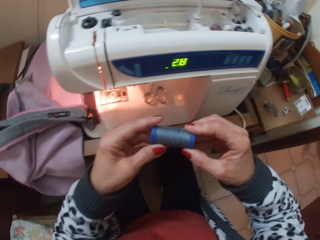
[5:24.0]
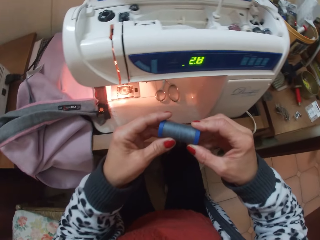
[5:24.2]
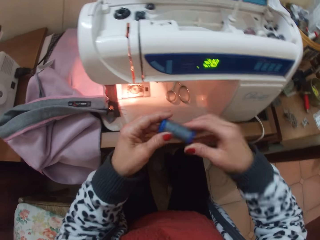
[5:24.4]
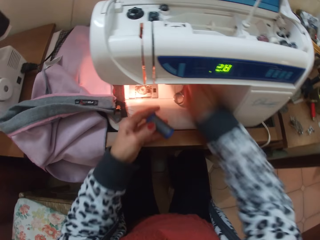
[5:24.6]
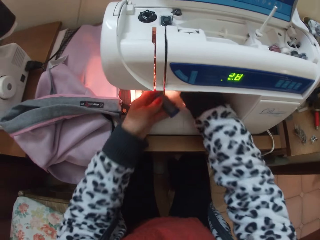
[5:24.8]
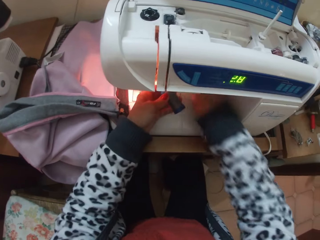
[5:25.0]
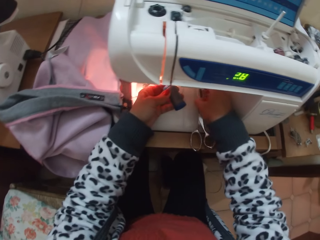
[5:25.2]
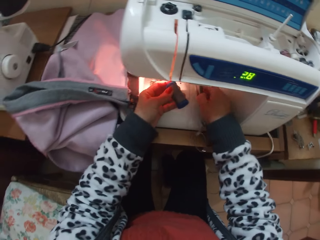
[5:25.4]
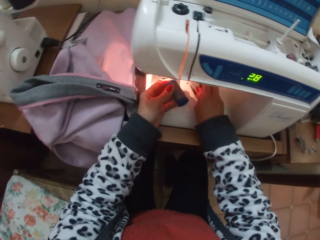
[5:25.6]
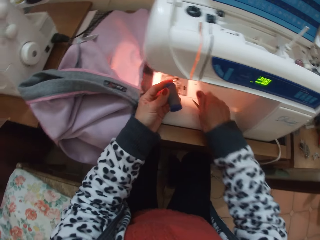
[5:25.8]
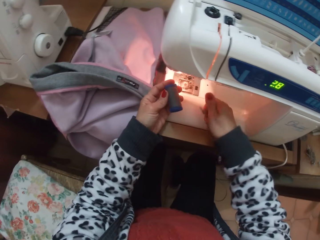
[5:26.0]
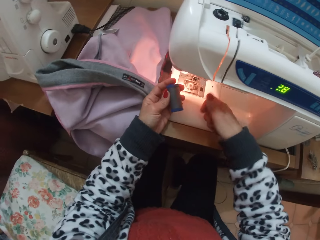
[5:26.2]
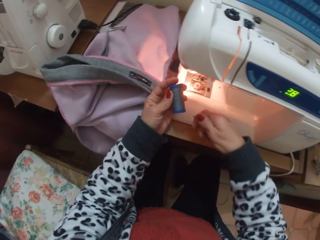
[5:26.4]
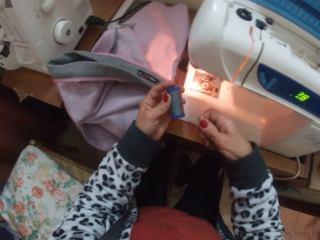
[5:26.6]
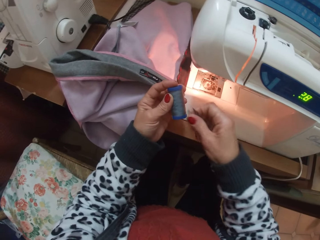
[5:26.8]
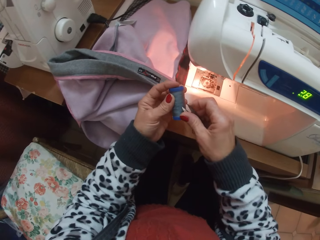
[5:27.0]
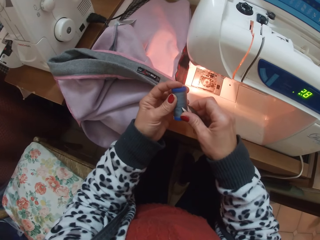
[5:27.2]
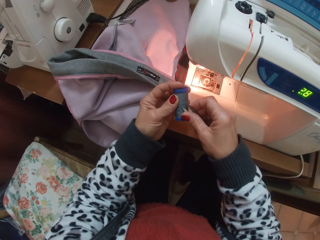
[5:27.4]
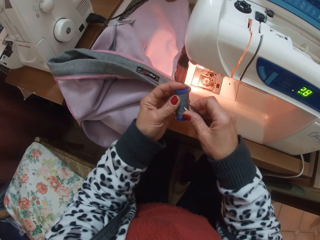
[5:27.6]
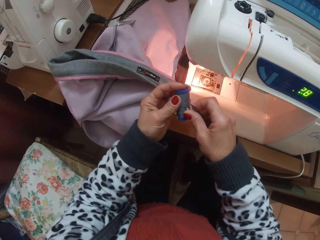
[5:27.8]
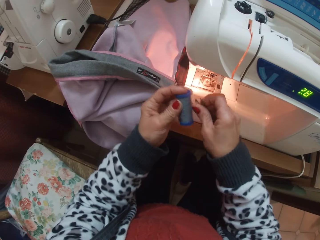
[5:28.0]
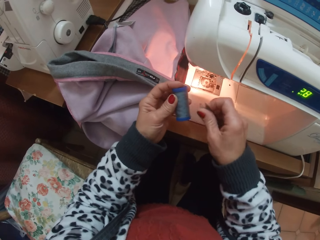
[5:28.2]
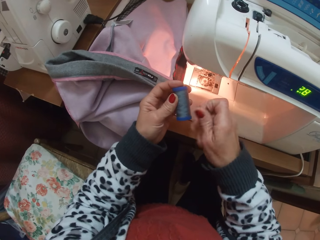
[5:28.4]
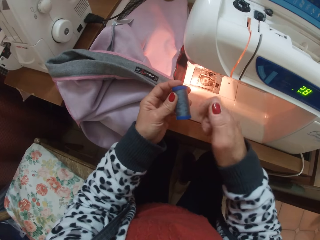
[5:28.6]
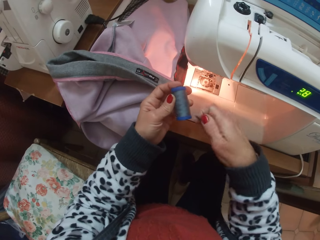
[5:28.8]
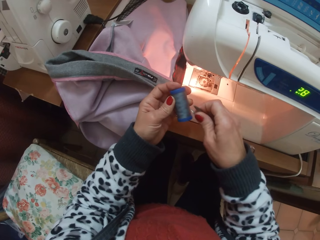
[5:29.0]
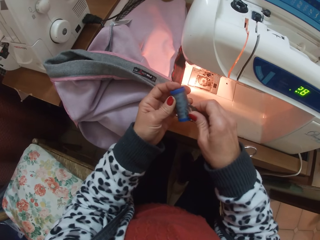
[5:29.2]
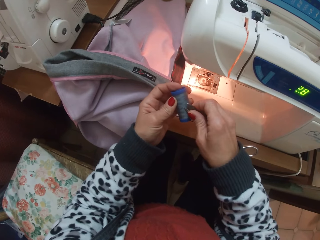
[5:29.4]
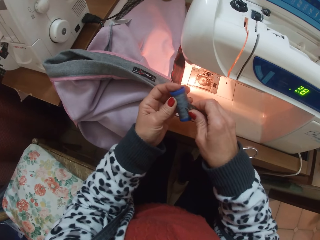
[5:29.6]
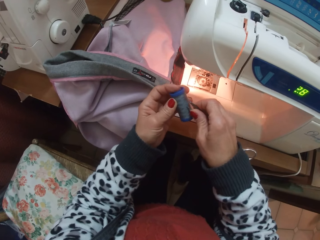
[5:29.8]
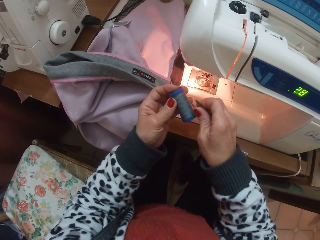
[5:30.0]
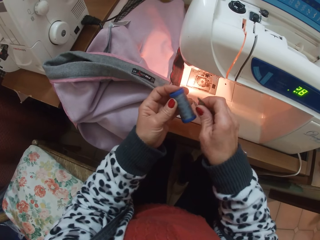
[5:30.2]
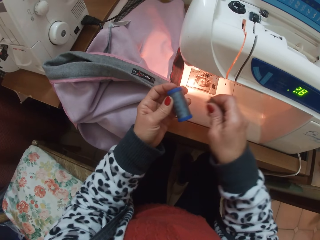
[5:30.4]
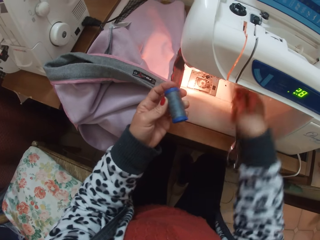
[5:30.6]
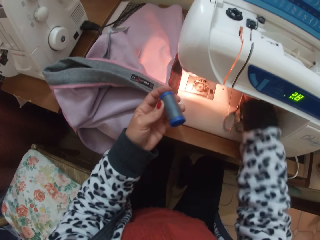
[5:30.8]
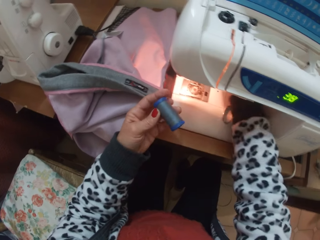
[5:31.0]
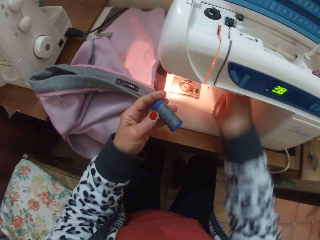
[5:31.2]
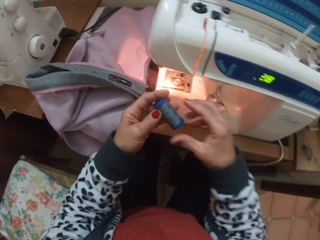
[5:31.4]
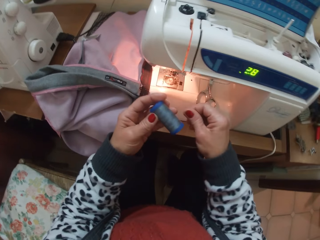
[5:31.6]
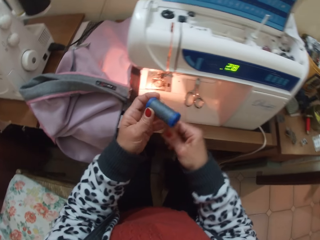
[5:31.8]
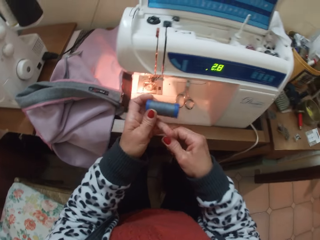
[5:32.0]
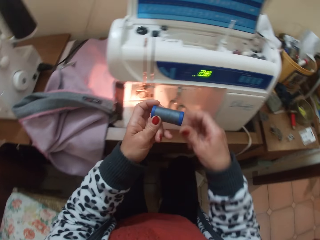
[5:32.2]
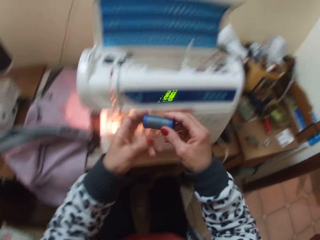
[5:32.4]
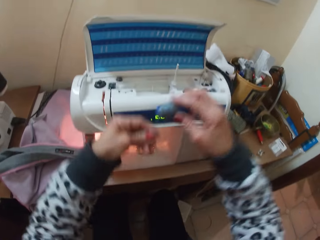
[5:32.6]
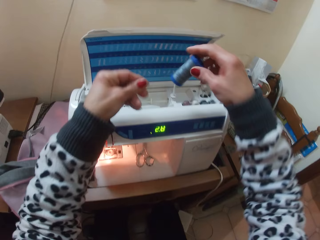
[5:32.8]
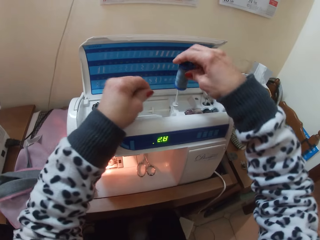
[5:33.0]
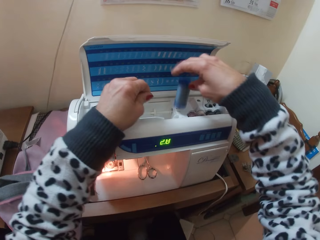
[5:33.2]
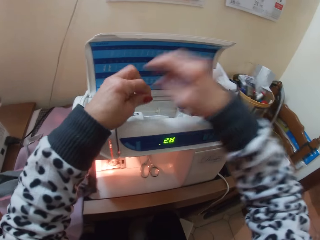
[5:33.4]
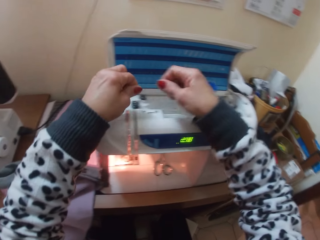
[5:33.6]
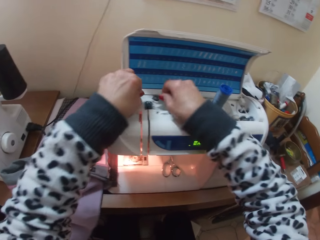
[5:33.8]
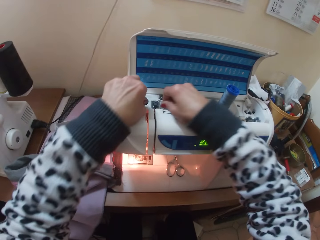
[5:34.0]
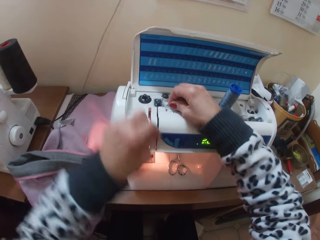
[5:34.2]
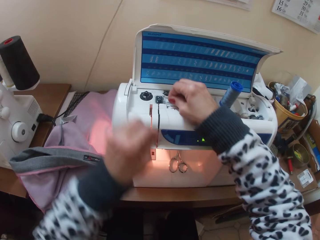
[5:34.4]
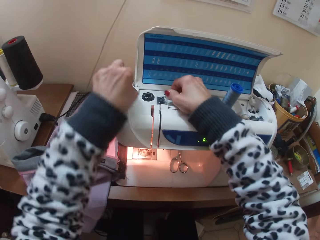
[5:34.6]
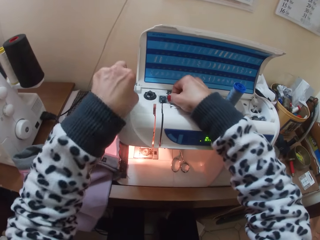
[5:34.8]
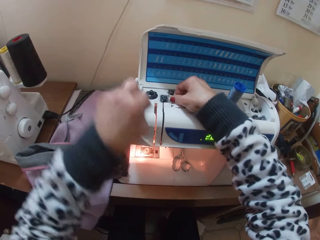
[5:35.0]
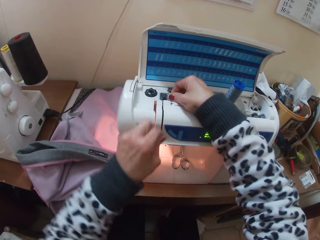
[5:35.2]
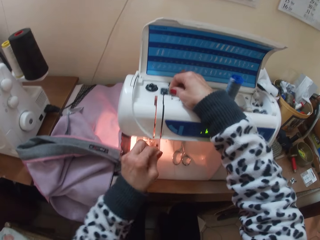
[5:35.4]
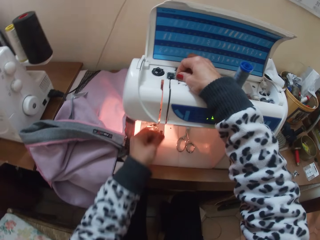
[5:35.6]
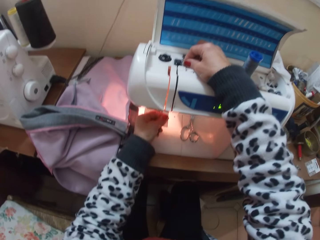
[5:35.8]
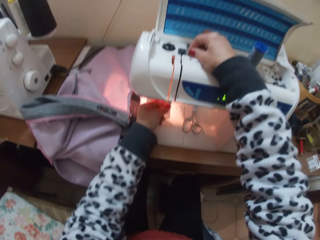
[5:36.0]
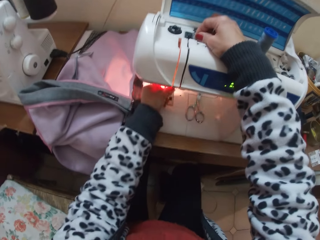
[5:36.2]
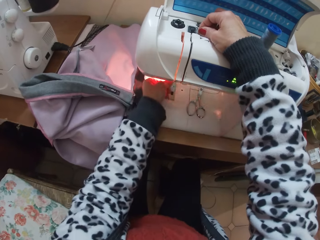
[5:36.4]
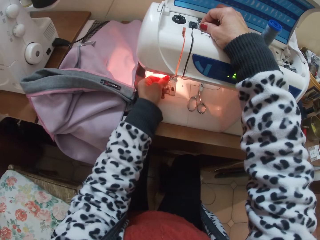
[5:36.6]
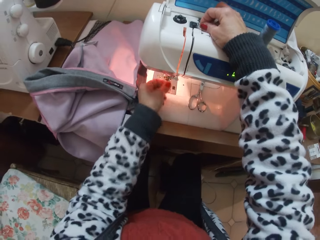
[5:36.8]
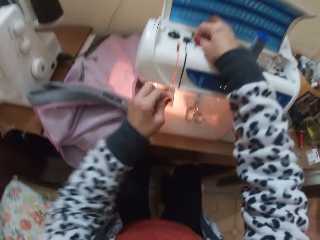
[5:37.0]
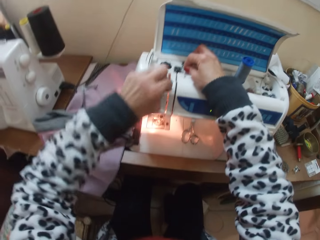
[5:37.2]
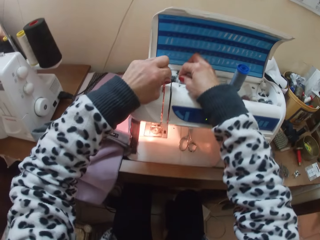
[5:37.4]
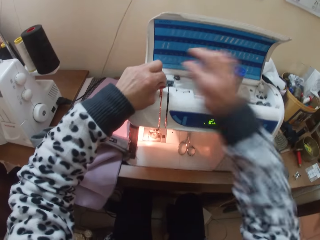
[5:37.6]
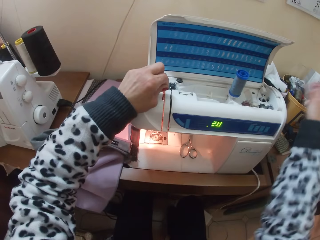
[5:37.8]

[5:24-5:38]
The camera wearer picks up the scissors from the sewing machine. She uses the scissors on the grey thread. She drops the scissors on the sewing machine. She takes out a line of thread from the grey thread. She unties the thread. She puts the grey thread on the sewing machine. She passes the line of grey thread through the sewing machine.

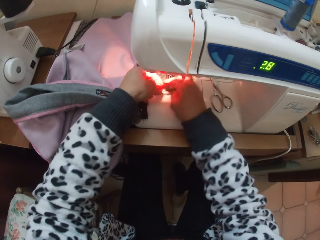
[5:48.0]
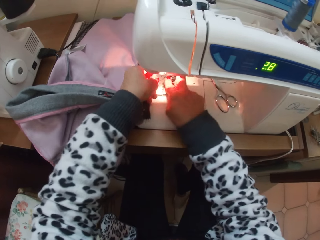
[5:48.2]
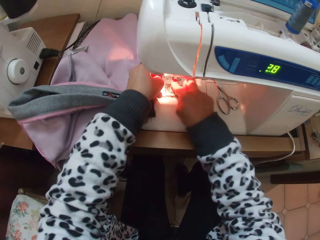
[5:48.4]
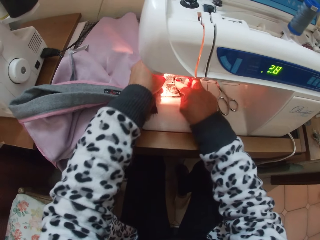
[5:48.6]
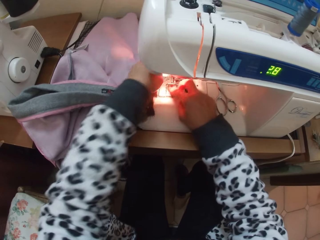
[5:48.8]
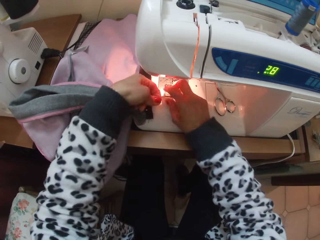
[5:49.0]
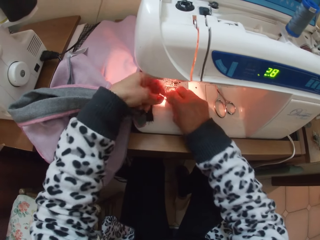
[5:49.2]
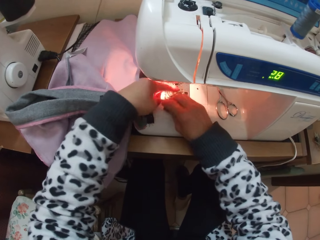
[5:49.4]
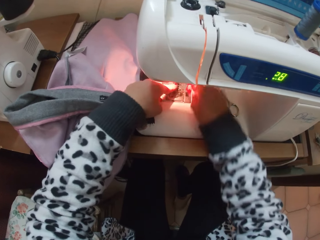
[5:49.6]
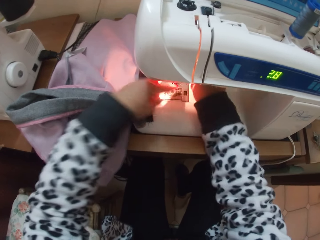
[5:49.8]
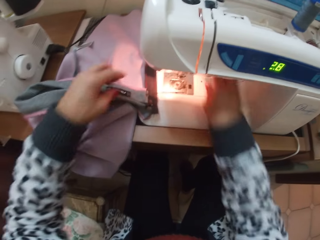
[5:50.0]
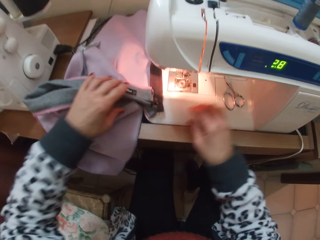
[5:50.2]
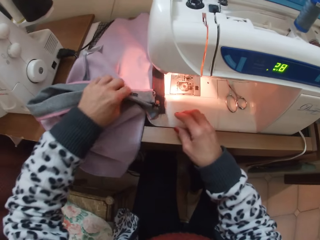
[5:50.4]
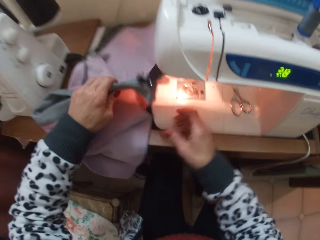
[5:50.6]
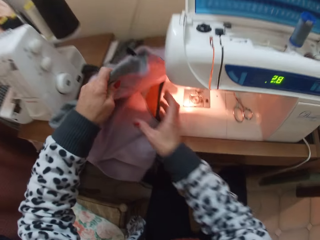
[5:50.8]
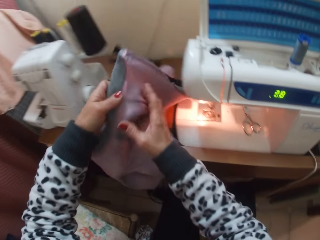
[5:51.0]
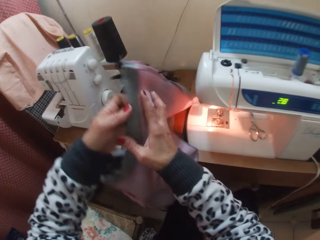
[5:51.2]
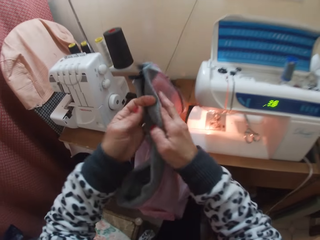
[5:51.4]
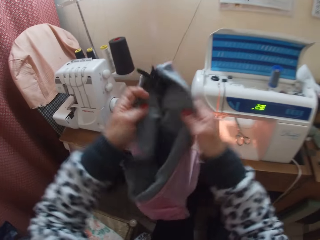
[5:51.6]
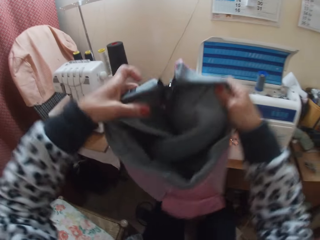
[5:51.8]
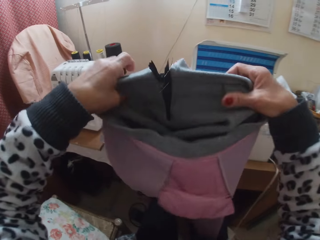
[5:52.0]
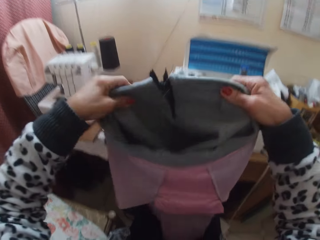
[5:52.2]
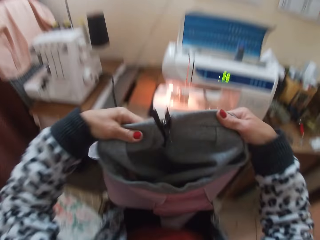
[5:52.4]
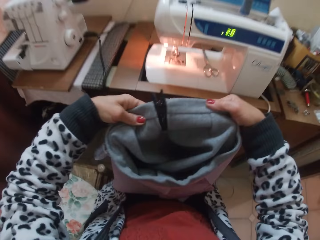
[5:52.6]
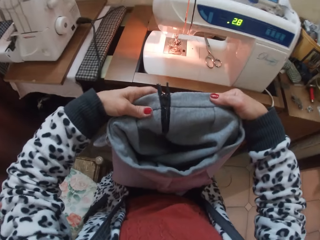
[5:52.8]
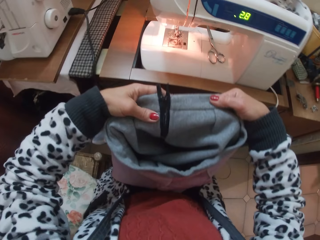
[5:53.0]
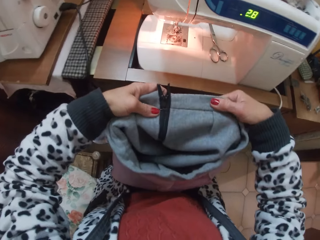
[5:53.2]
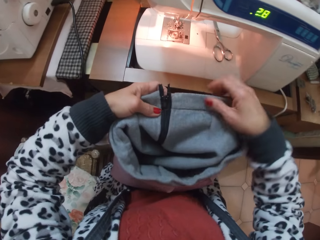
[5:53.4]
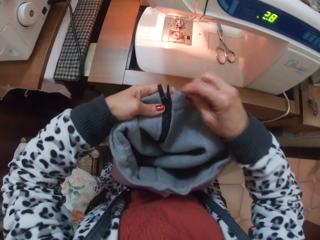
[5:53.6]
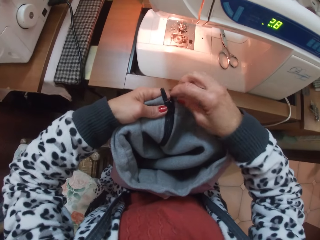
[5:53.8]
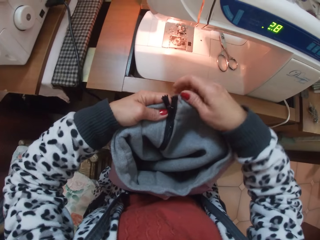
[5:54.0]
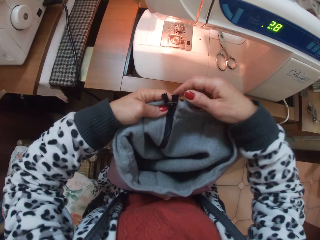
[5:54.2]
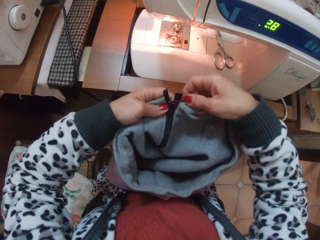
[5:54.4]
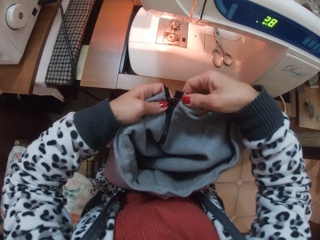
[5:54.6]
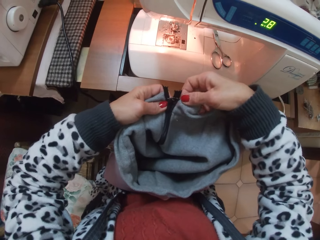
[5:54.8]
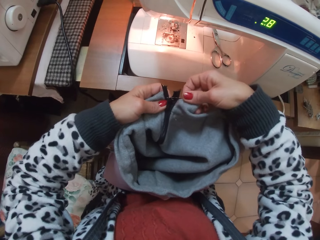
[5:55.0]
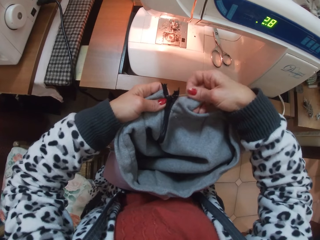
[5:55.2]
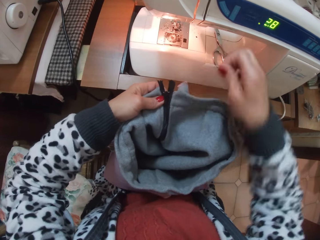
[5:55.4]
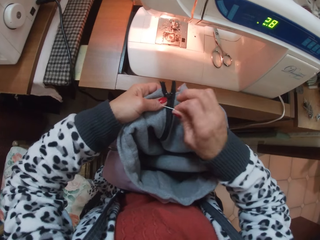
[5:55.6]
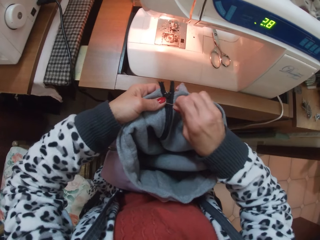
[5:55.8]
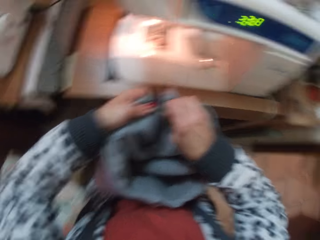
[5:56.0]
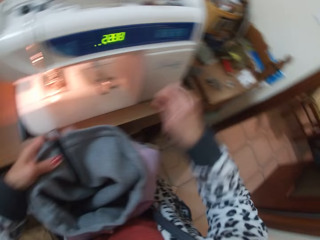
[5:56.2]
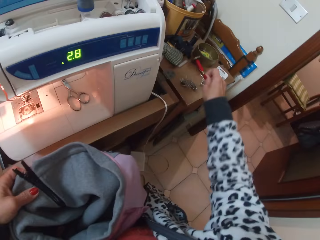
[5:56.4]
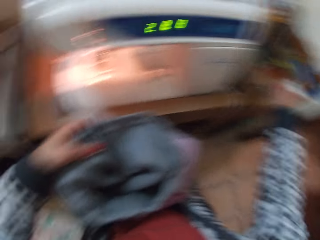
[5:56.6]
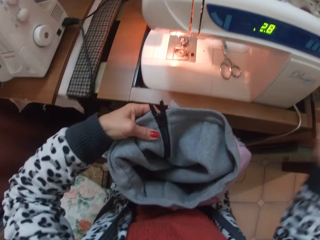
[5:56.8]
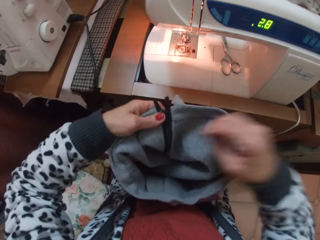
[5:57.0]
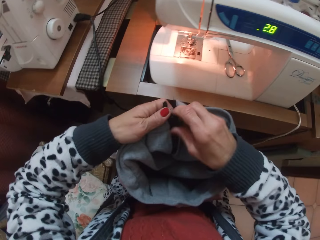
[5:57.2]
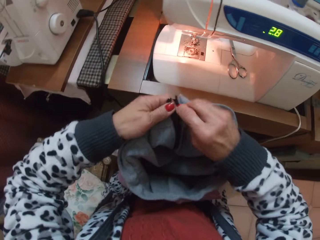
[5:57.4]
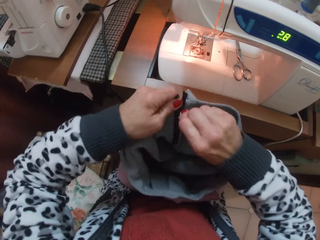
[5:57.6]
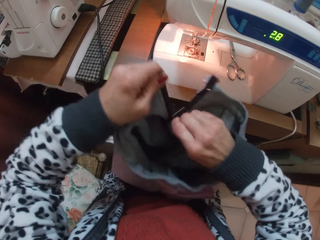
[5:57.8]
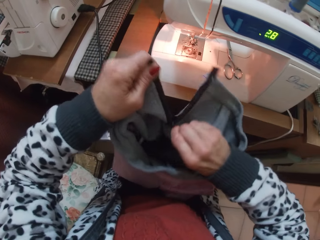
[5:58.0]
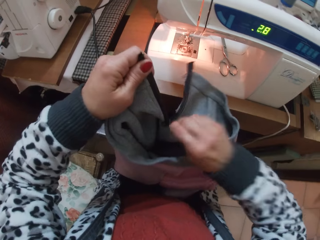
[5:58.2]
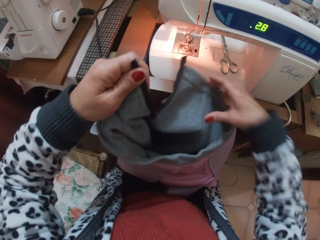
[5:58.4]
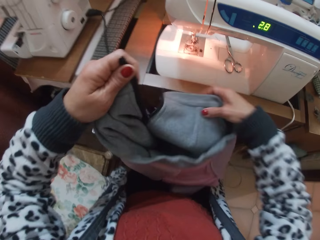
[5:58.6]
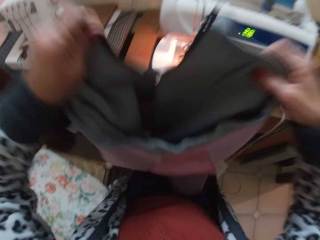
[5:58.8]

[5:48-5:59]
The camera wearer takes her hand off the sewing machine. She picks up the skirt with her left hand. She holds up the skirt with her hands. She removes a pin from the edge of the skirt. She drops the pin on the table. She zips down the skirt.
